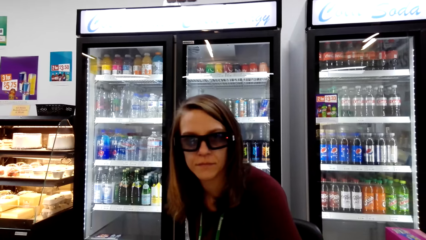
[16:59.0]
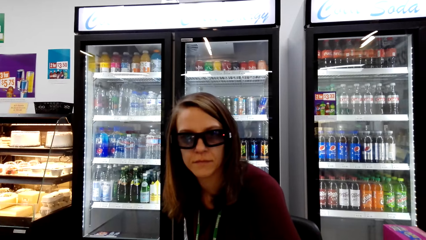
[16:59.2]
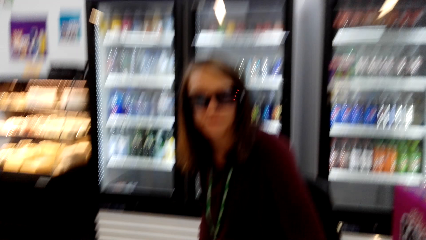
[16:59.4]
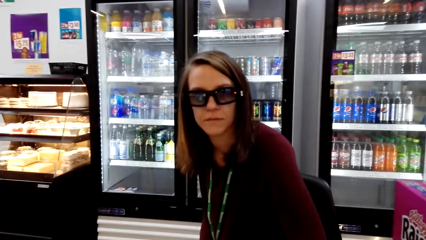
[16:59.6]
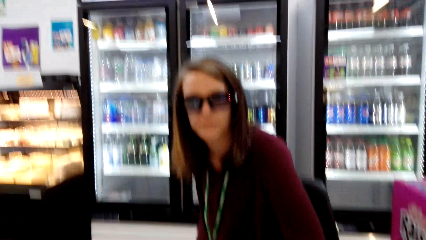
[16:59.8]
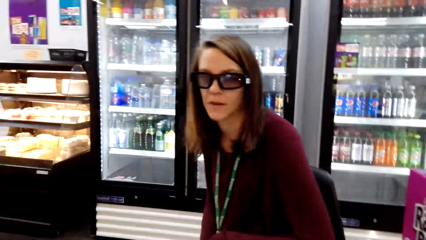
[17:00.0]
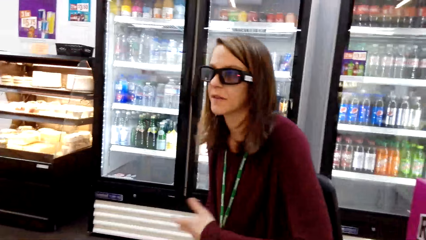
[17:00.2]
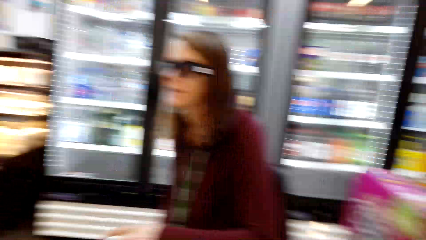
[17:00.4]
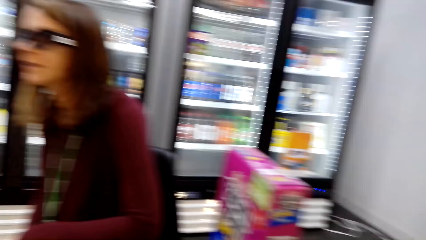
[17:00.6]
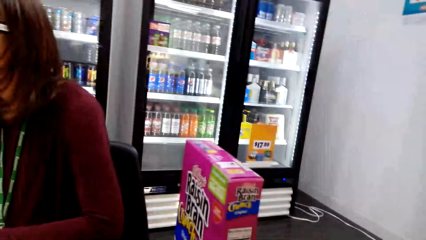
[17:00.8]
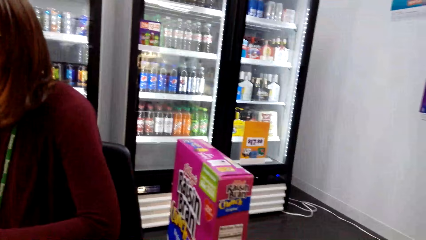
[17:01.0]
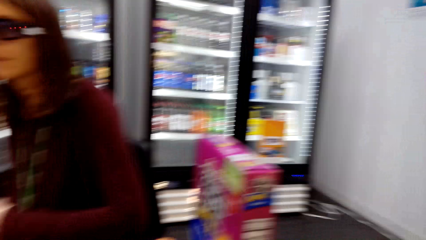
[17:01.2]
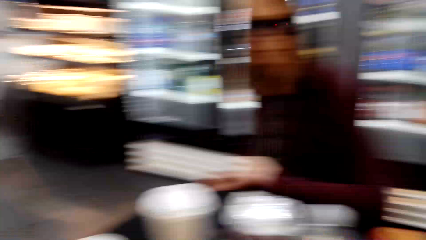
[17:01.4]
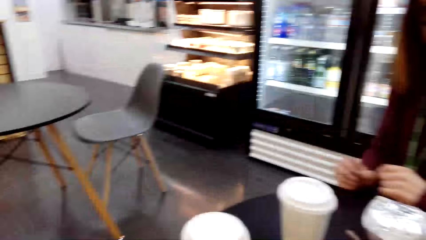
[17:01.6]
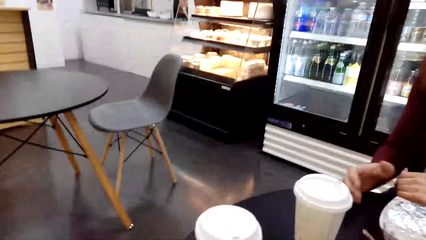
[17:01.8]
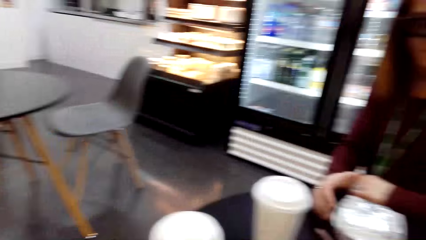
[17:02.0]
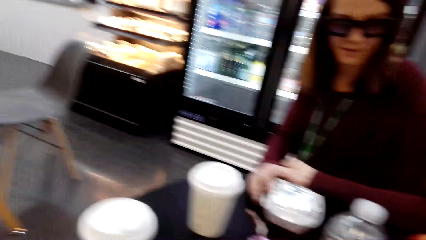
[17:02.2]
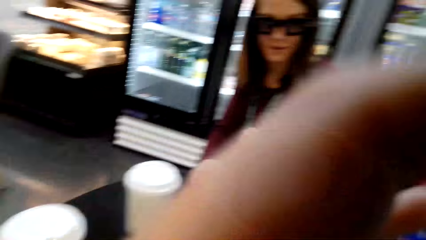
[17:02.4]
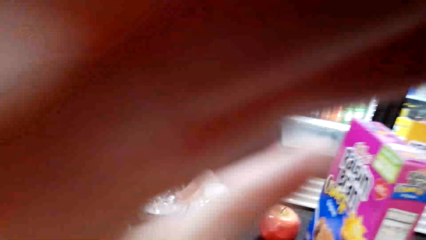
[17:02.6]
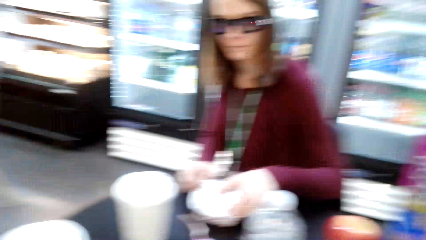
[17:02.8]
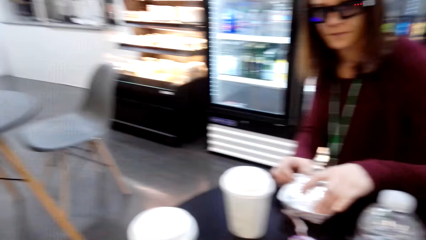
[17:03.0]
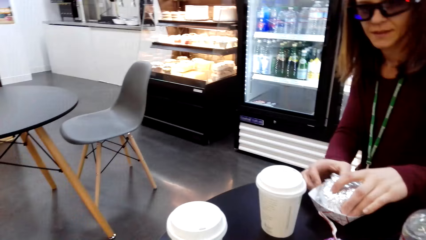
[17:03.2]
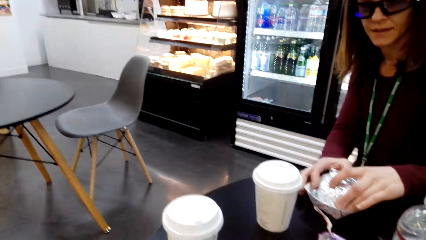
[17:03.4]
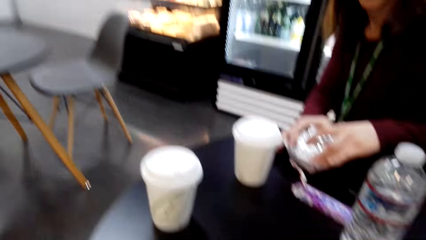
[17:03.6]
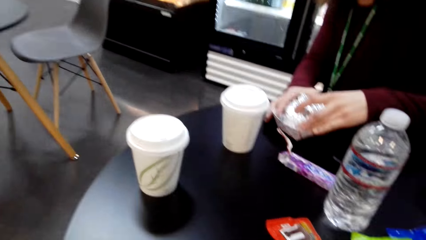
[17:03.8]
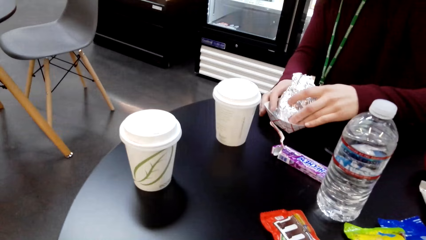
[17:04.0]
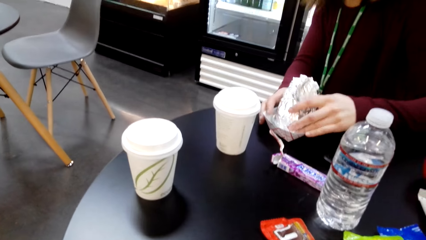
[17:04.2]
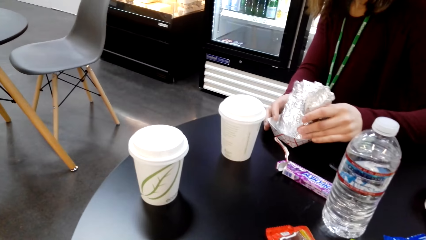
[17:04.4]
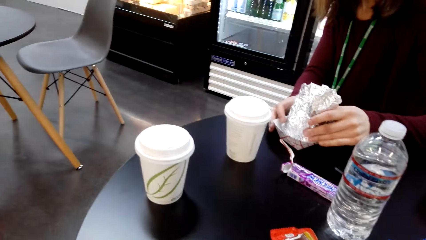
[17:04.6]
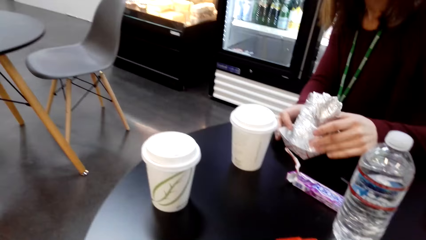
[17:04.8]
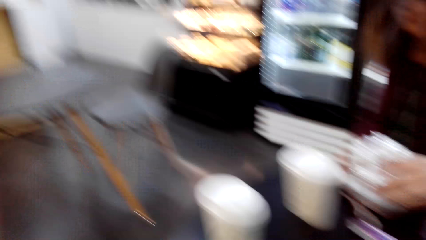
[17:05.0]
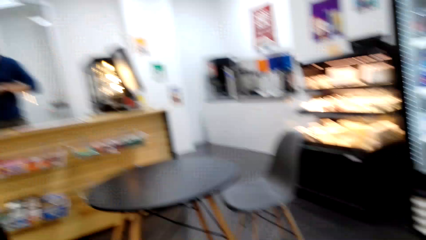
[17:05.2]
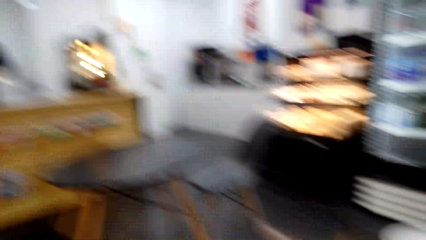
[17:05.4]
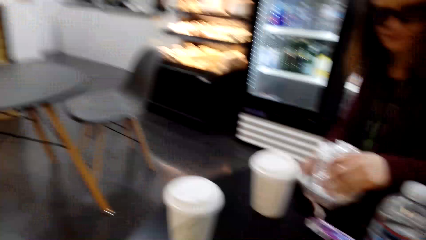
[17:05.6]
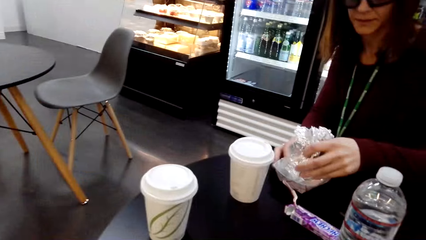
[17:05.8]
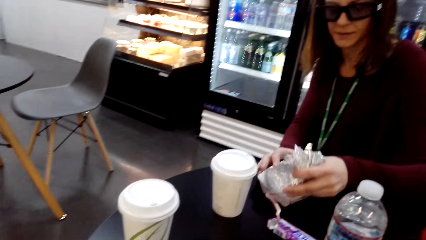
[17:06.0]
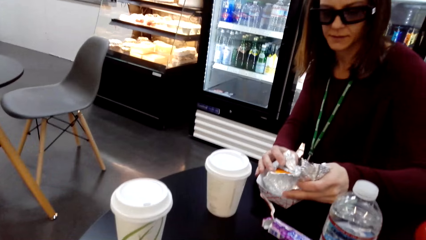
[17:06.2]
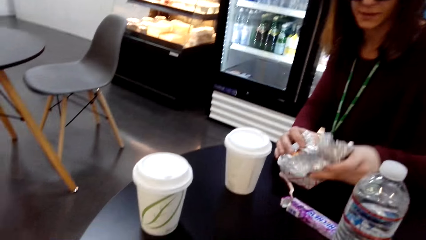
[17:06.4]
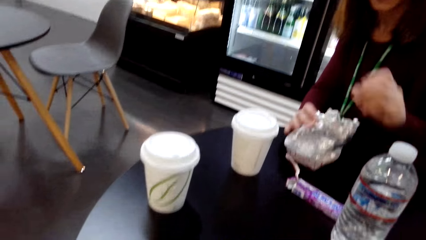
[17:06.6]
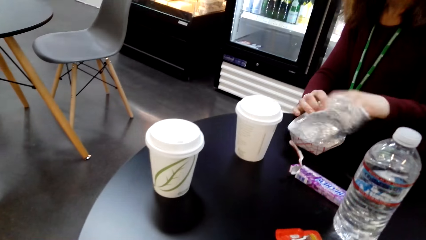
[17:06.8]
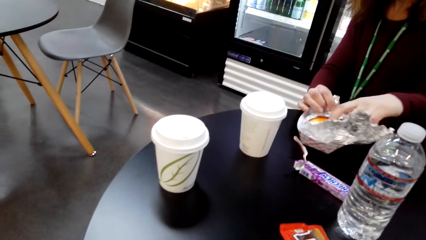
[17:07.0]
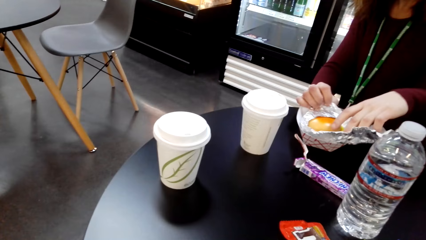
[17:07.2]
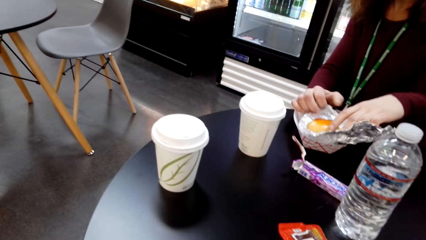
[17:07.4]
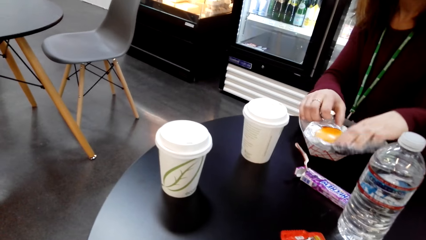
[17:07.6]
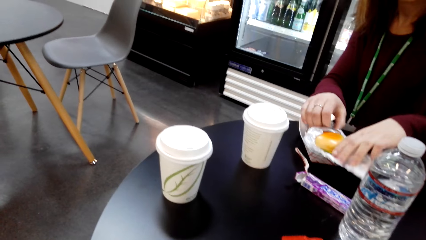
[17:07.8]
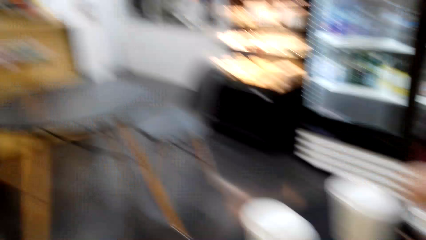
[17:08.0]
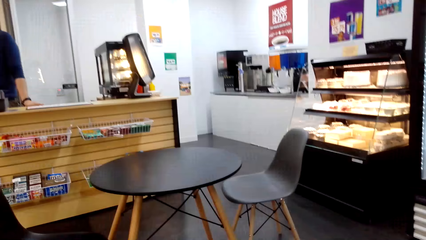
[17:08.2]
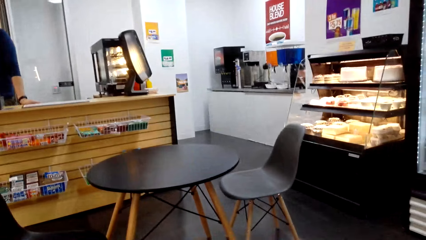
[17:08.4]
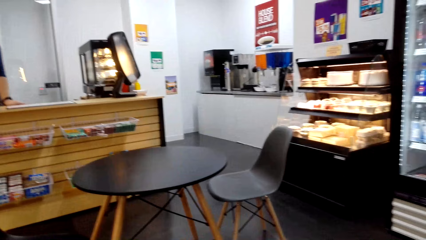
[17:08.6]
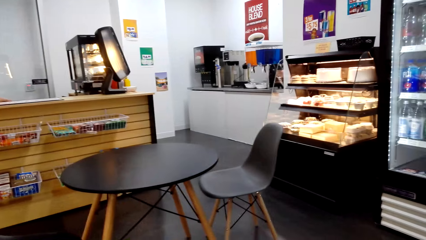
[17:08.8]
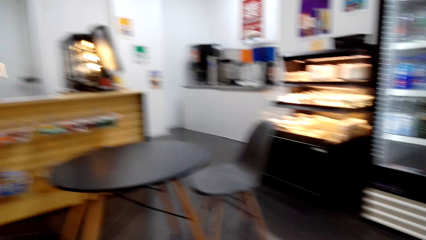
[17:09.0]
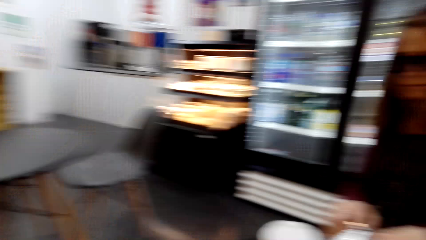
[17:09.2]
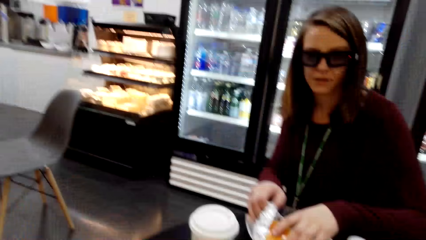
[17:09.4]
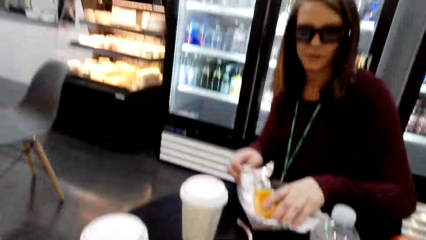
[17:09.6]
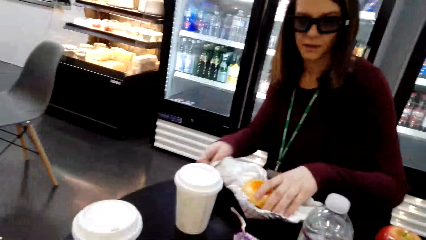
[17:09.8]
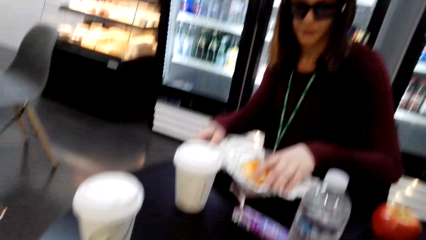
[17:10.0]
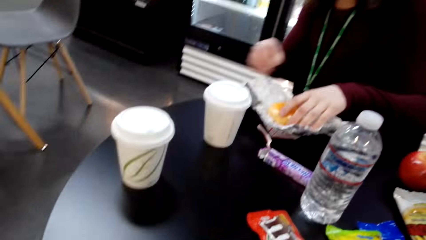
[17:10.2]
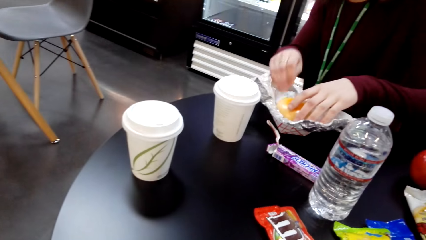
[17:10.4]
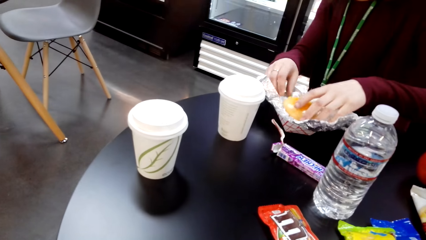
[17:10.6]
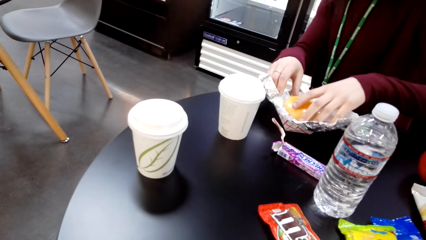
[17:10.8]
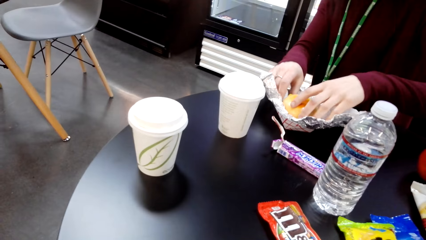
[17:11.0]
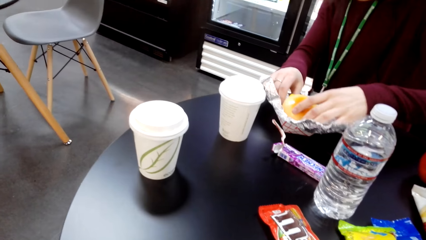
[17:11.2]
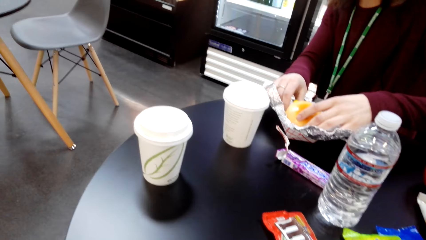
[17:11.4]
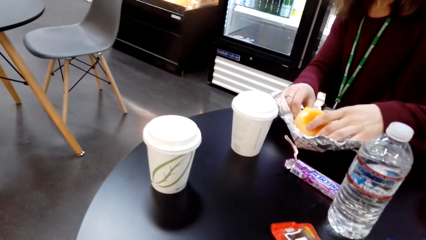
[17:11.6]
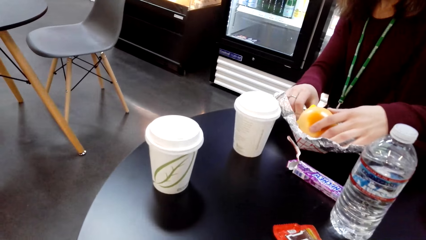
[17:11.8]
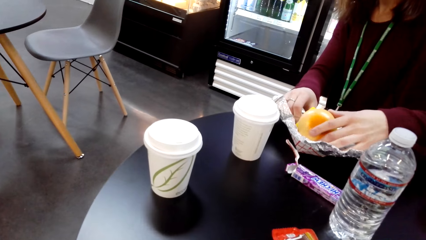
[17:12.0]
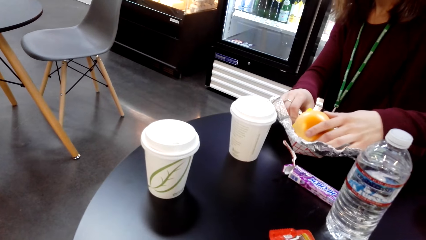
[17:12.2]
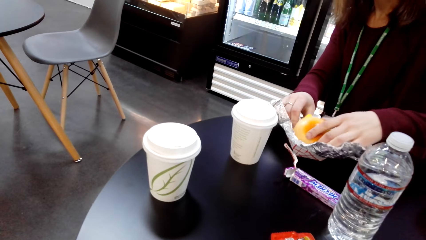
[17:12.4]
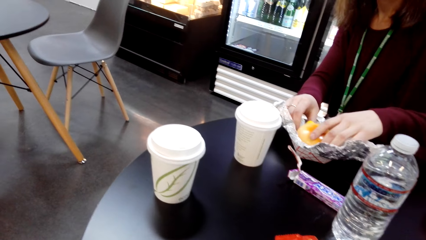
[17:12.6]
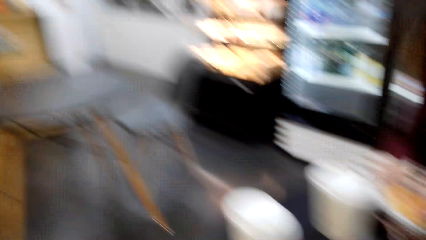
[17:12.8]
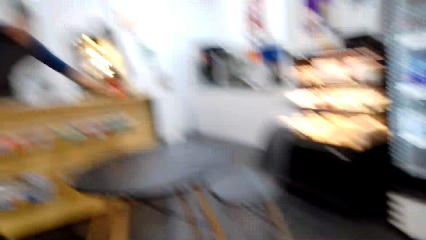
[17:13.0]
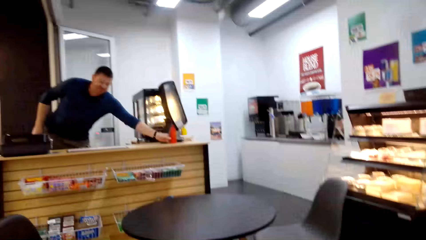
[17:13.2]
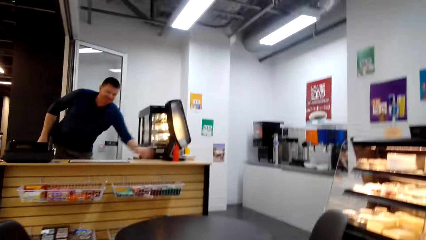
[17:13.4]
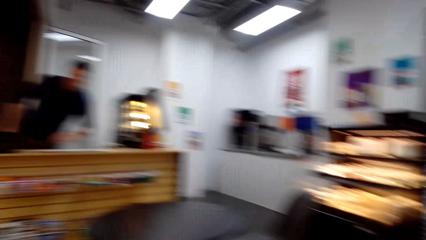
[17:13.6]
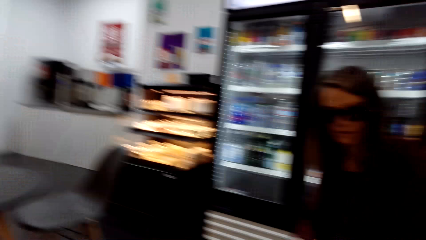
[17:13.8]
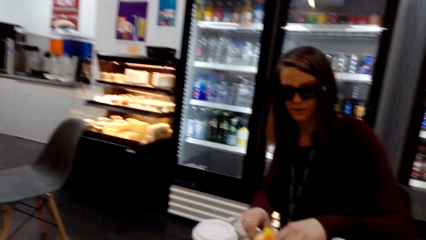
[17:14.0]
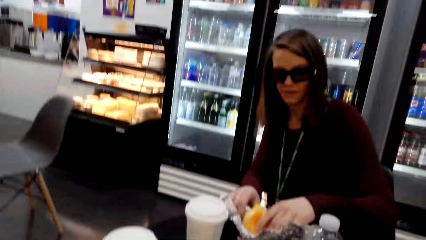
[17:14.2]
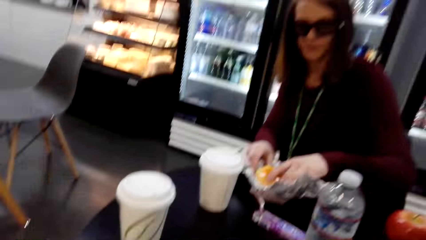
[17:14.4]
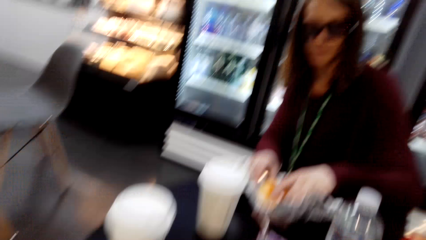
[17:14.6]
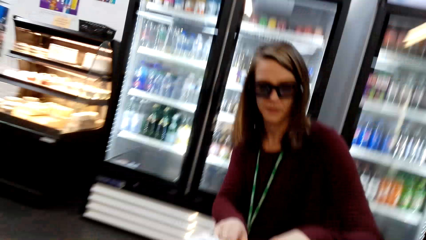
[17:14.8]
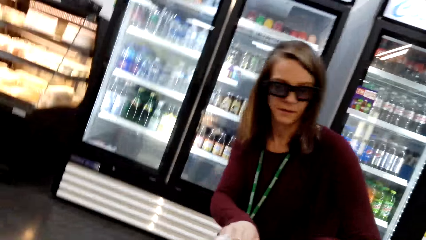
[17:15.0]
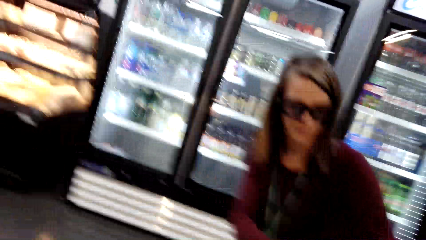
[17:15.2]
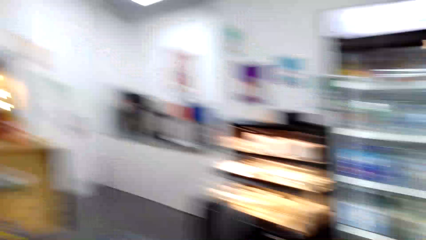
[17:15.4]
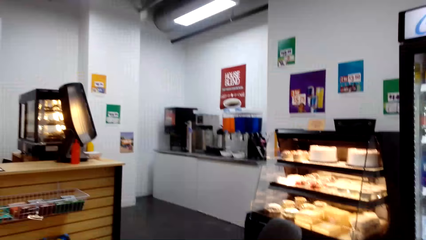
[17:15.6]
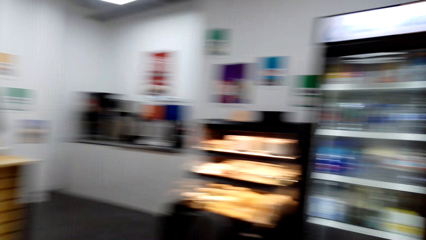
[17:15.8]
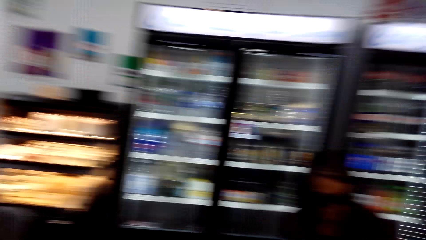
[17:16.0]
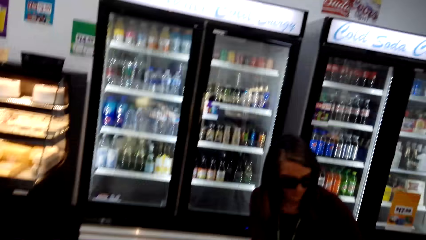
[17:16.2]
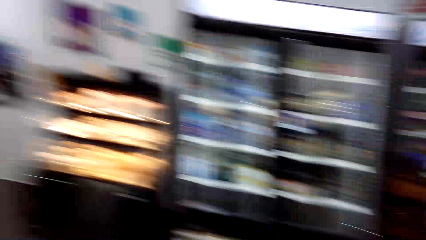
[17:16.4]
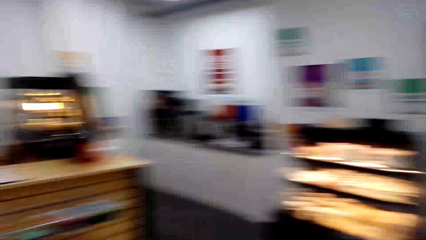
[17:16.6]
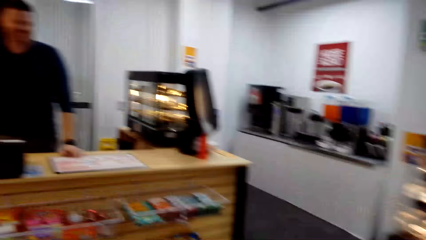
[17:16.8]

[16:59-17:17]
The camera wearer fixes the camera. A woman touches the burger package on the table and opens the burger package. The camera wearer looks around the table. They converse with the woman. The woman unwraps food. The woman touches the burger on the table. A man places something on the counter desk. The camera wearer converses with the woman. The woman checks the food. The camera wearer converses with the woman.
